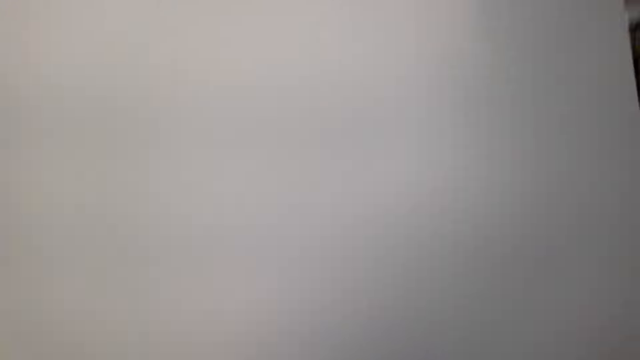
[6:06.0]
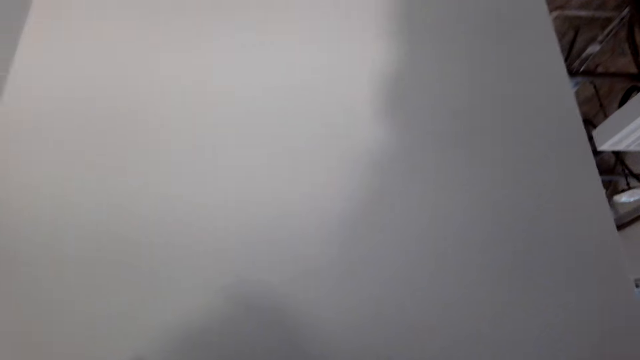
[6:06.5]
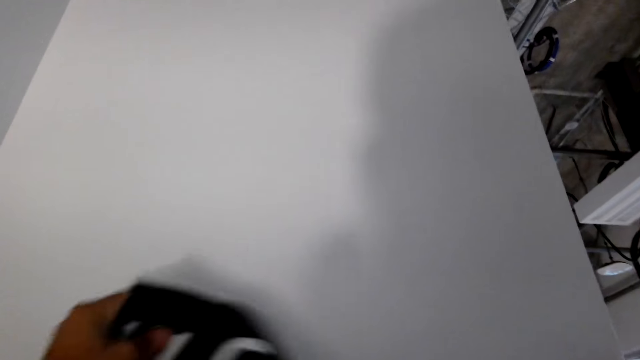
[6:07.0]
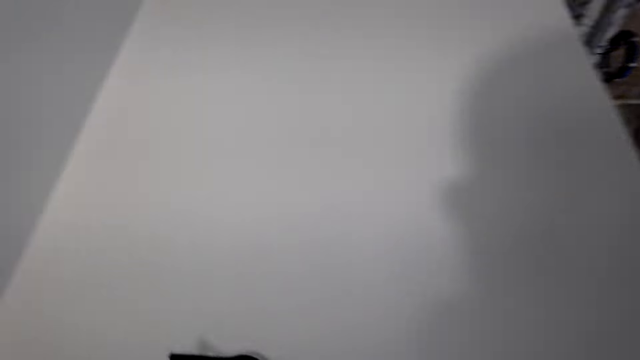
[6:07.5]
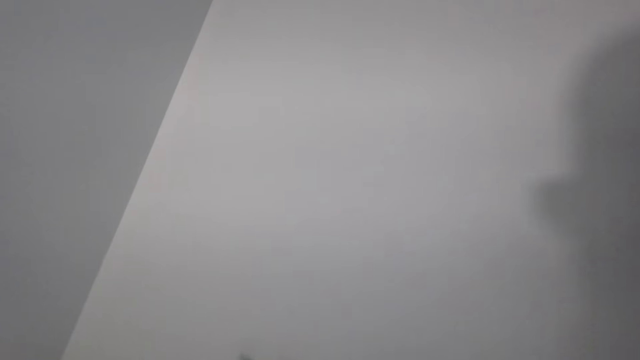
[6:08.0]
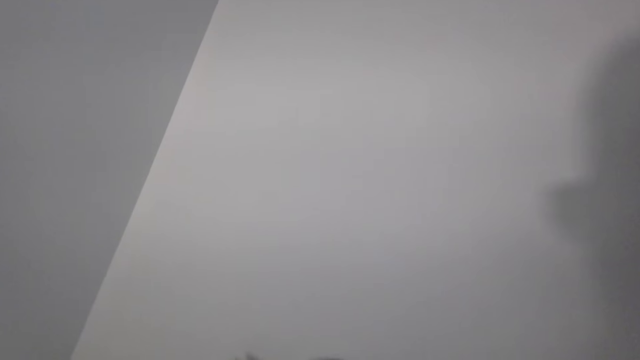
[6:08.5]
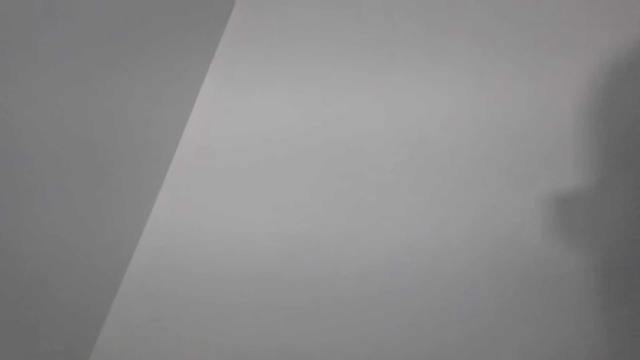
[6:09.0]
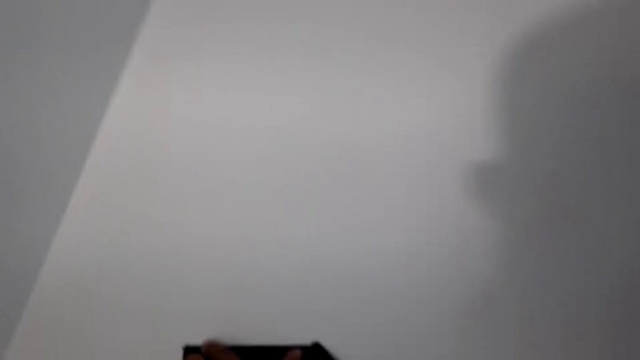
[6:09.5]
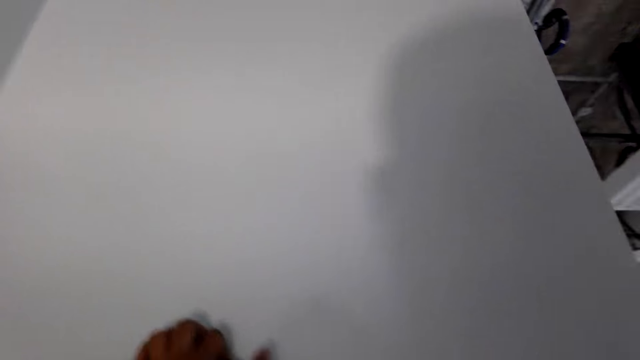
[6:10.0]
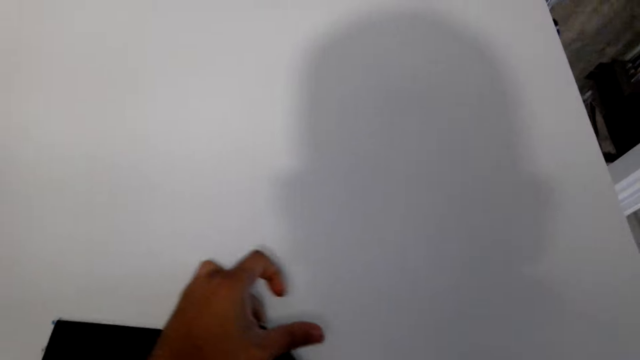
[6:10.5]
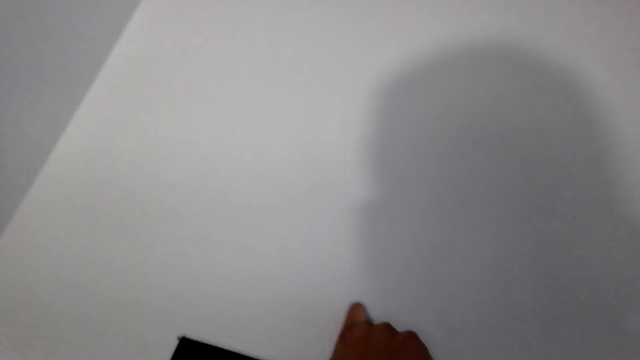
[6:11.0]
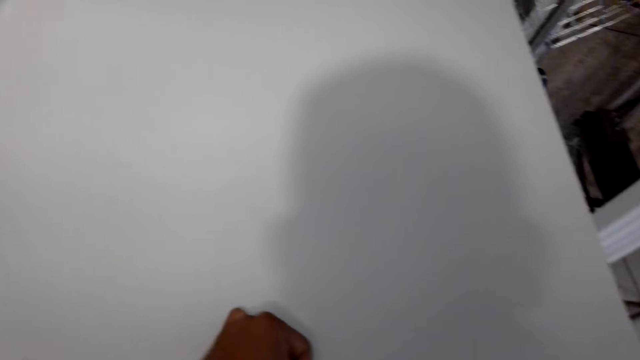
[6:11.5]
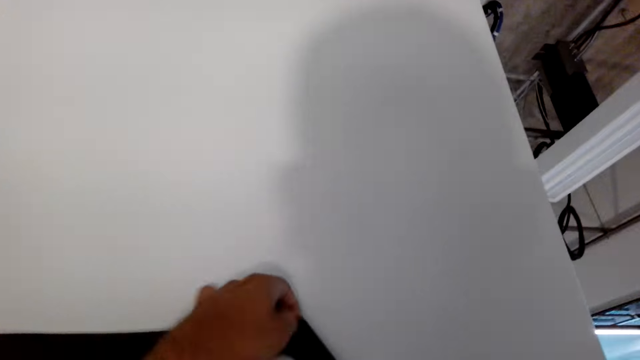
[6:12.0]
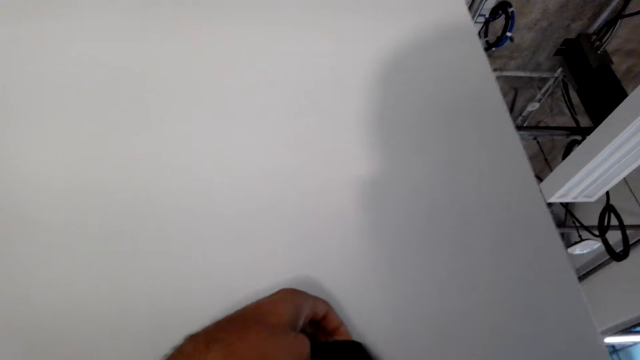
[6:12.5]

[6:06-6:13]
The camera wearer sticks the picture on the wall.

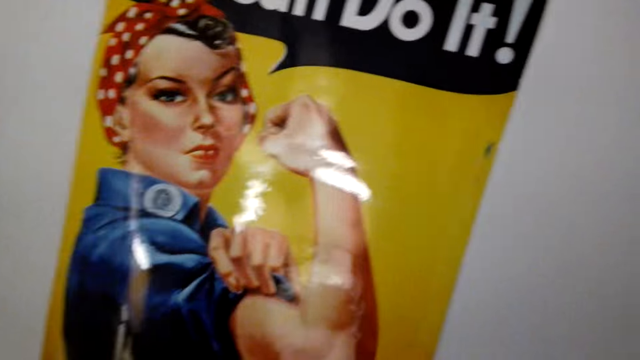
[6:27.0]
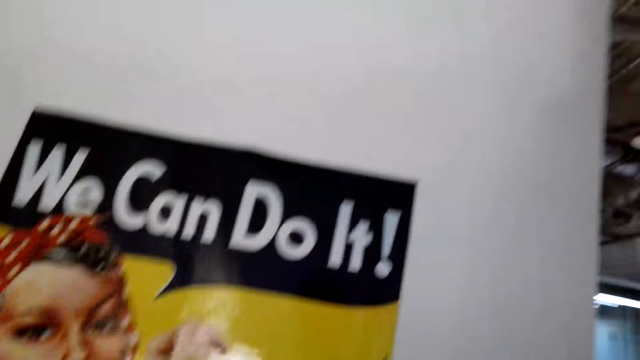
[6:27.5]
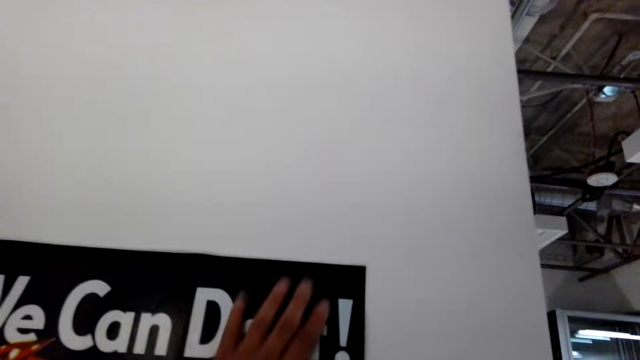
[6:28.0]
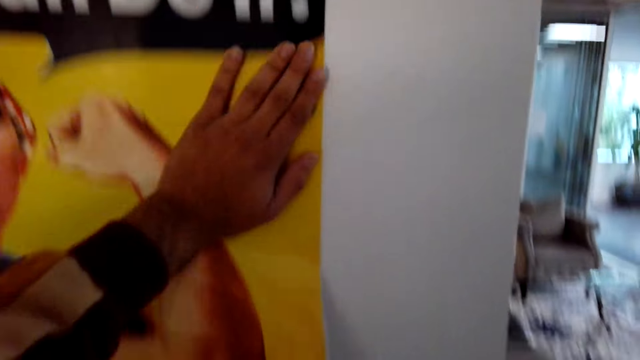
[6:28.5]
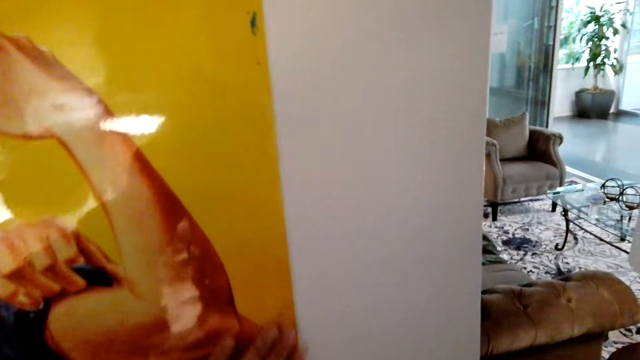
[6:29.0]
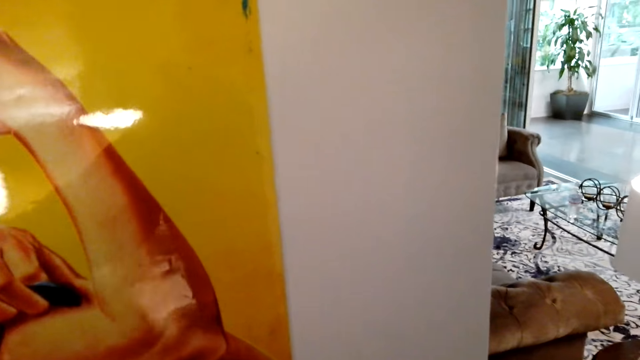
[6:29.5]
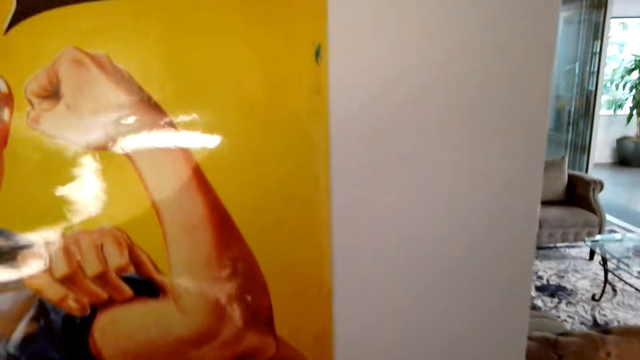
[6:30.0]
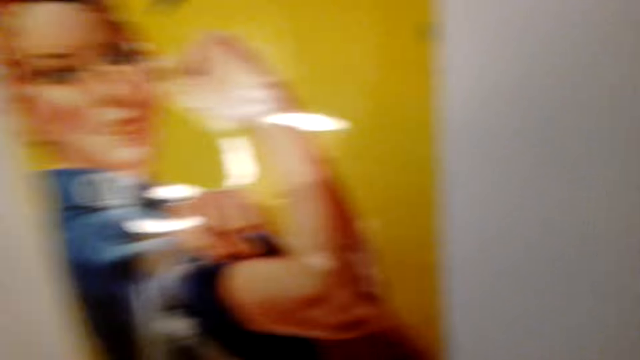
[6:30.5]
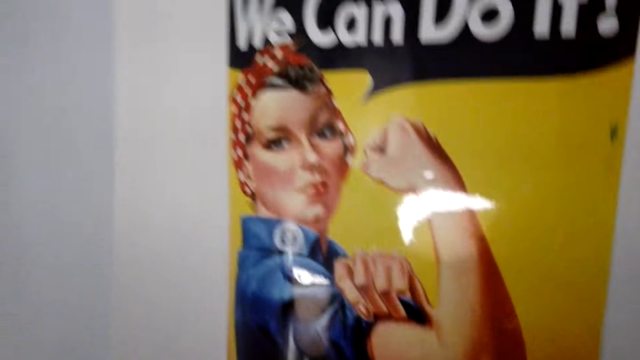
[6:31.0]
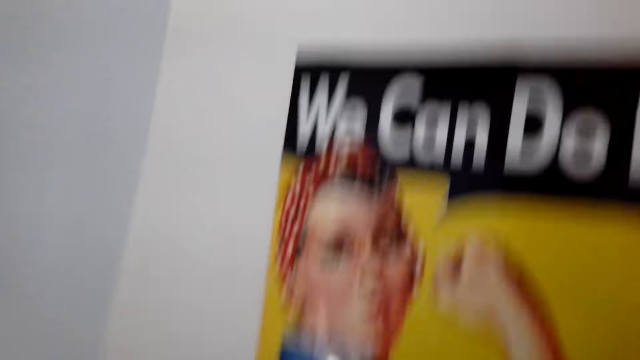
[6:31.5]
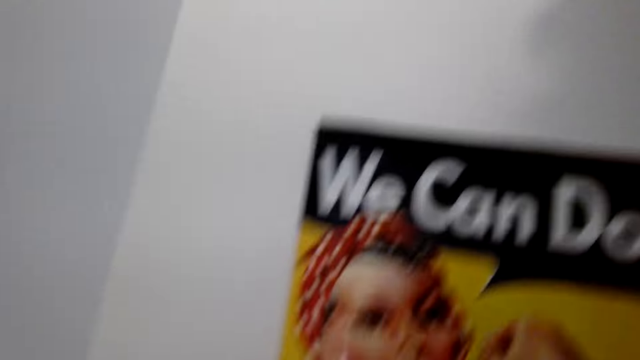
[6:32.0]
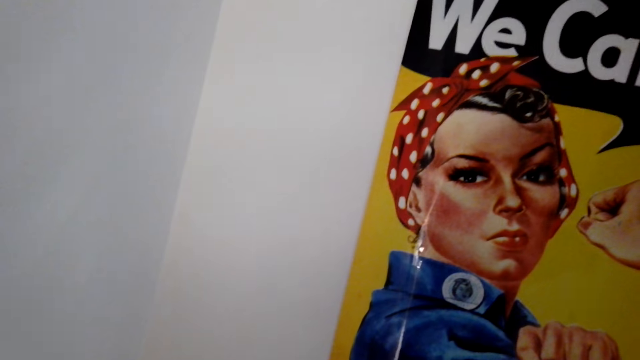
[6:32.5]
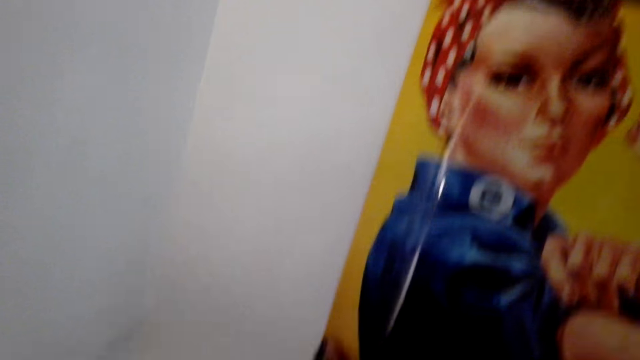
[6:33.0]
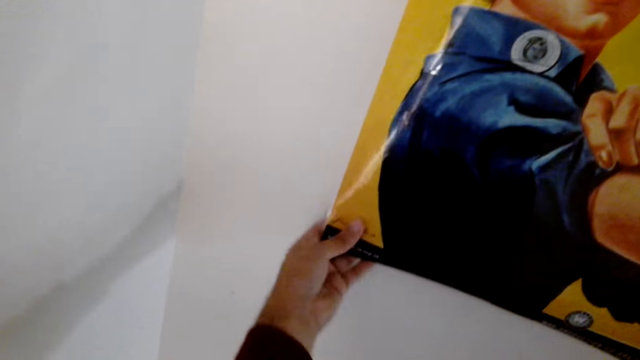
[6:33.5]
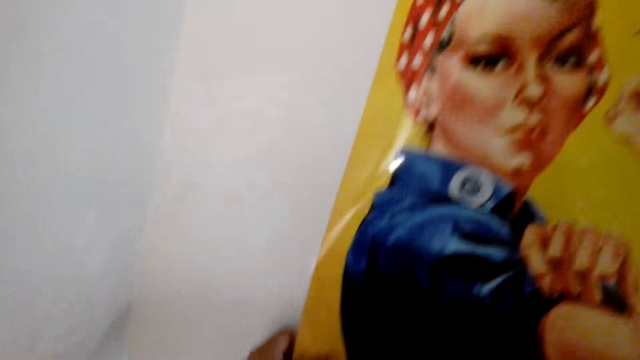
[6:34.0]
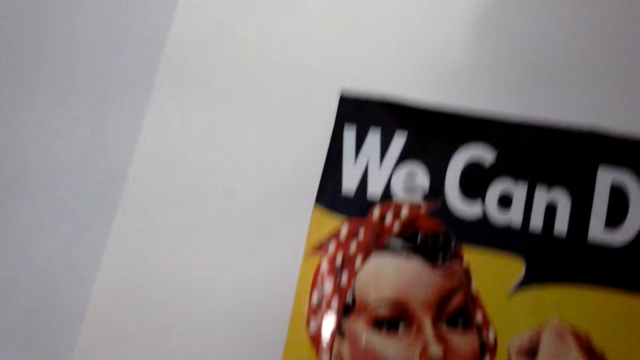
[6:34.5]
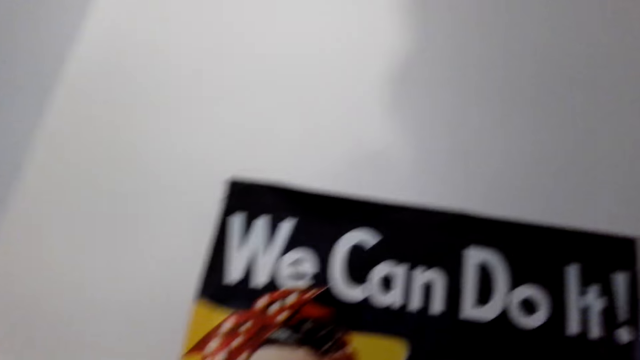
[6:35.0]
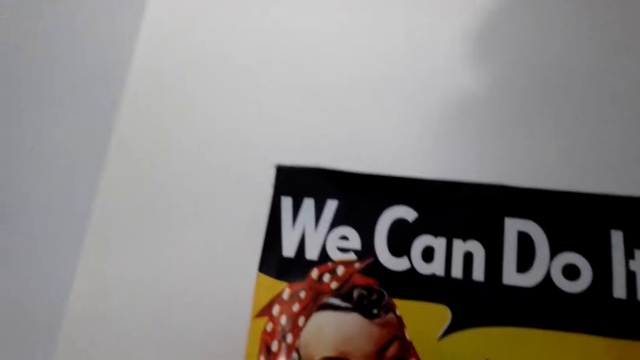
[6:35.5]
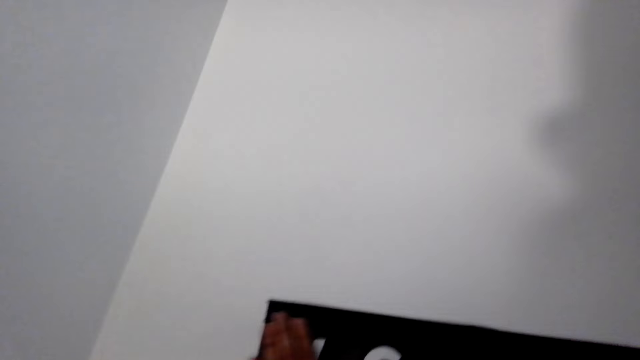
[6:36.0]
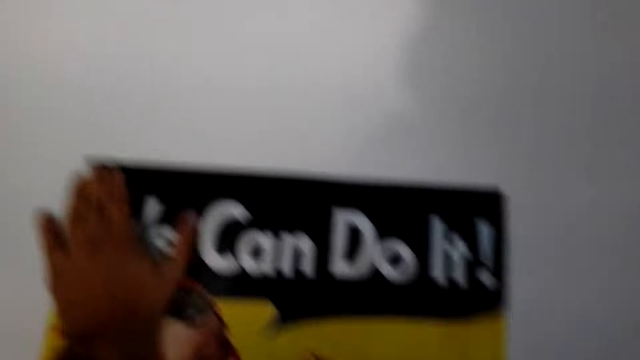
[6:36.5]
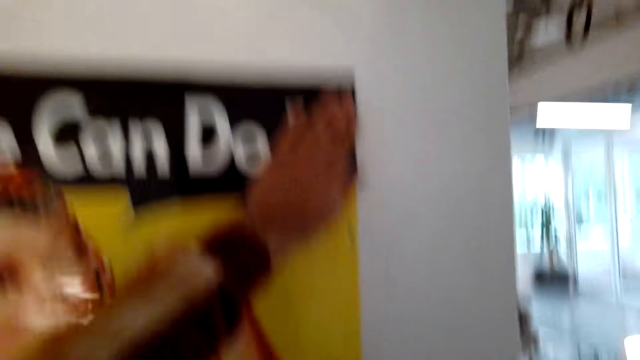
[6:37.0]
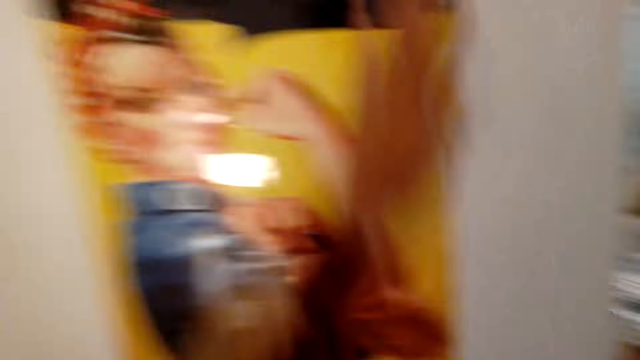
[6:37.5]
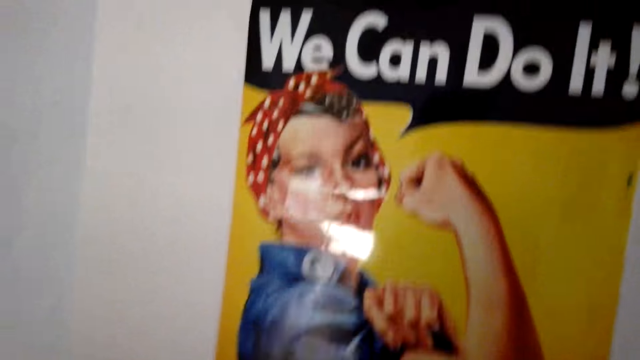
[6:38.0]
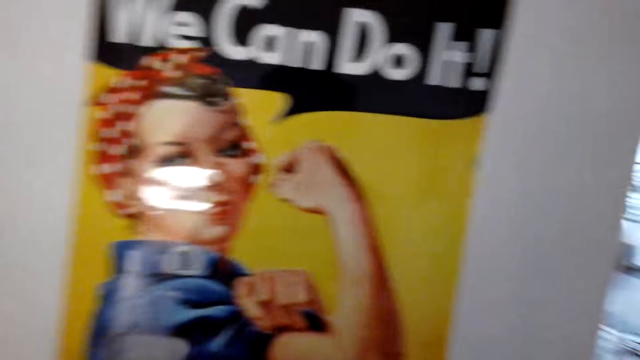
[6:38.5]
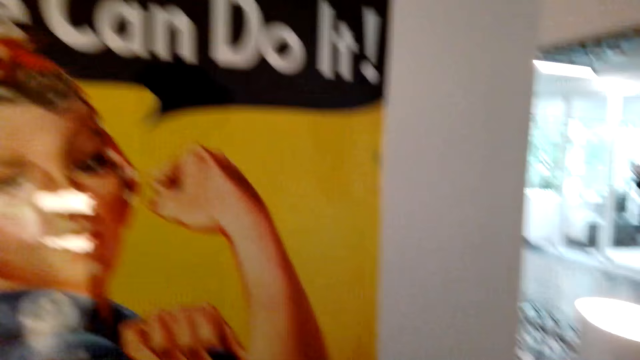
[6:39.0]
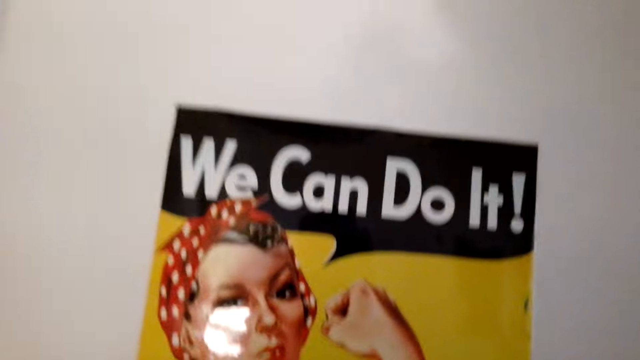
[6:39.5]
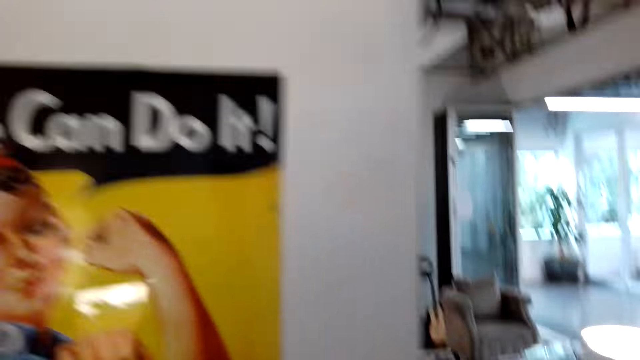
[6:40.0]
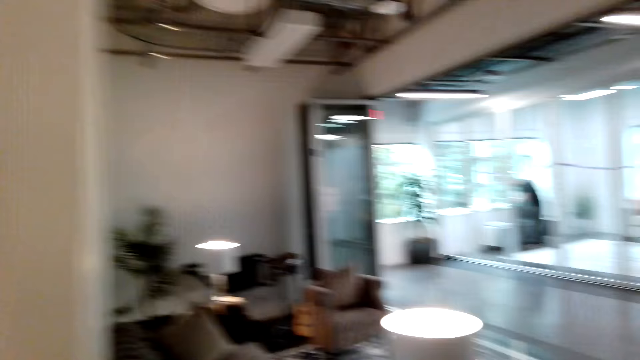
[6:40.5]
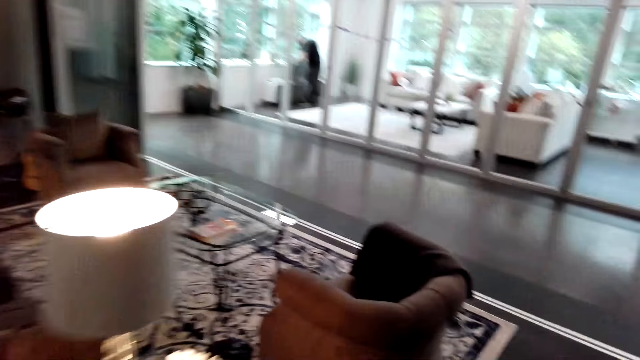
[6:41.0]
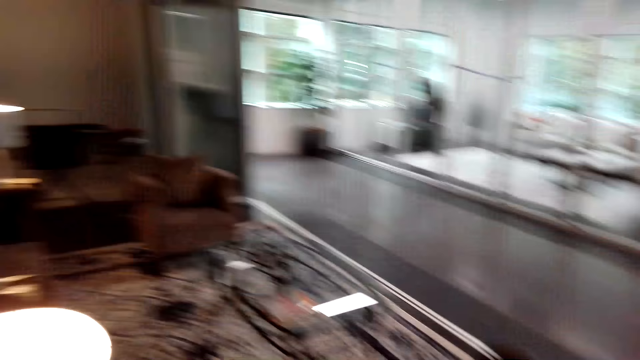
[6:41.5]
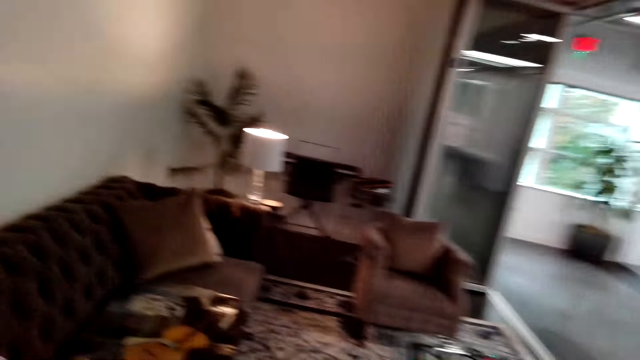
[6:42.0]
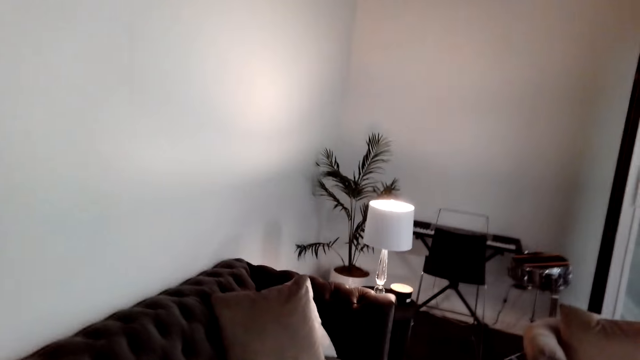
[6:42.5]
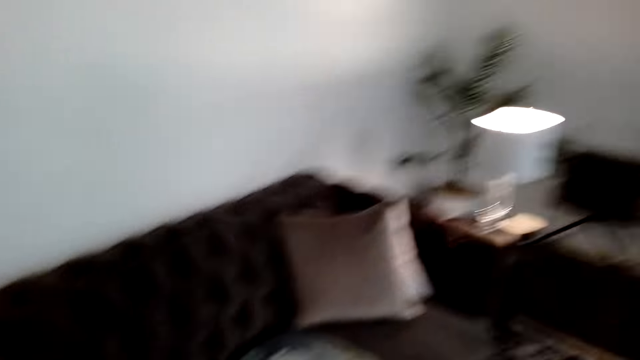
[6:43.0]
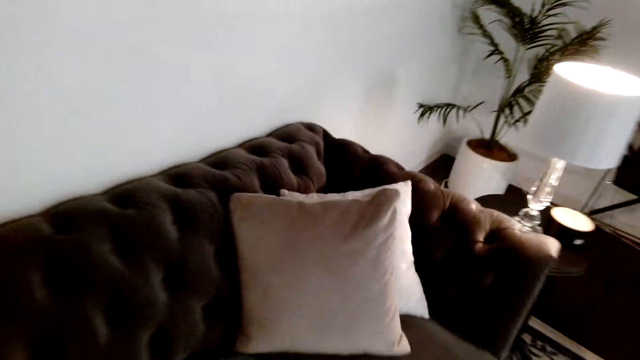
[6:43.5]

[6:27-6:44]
The camera wearer presses the picture with the hand. They walk around the house.
